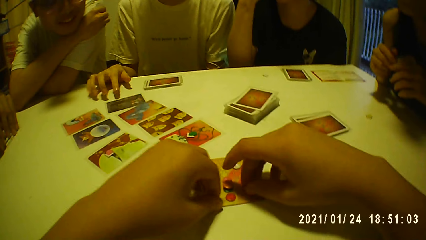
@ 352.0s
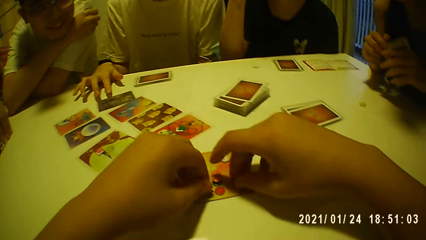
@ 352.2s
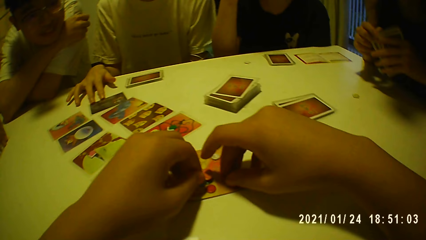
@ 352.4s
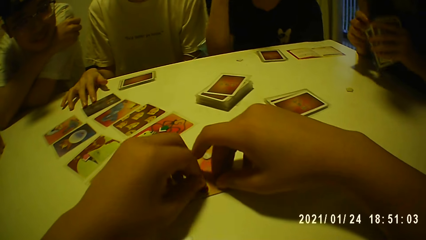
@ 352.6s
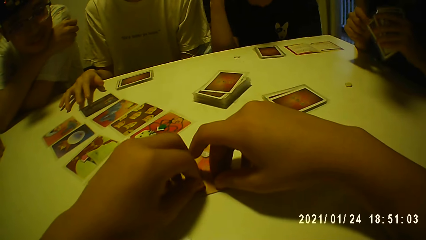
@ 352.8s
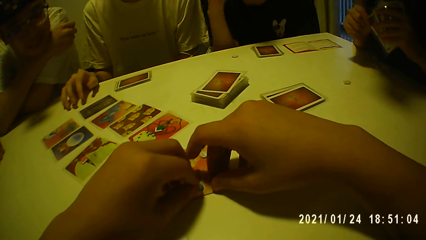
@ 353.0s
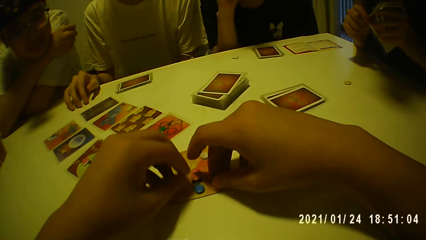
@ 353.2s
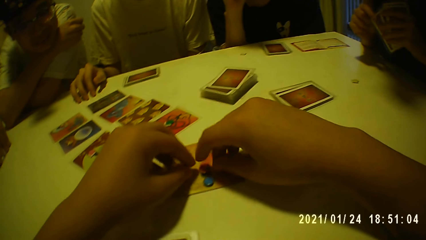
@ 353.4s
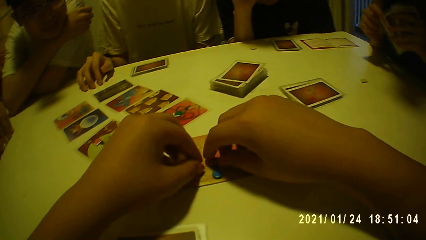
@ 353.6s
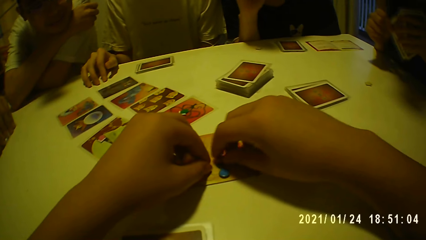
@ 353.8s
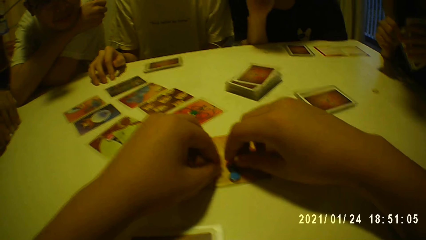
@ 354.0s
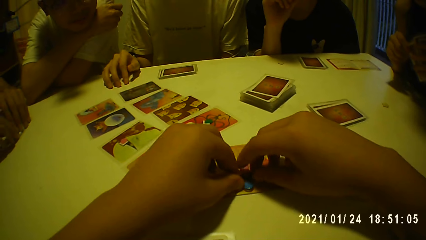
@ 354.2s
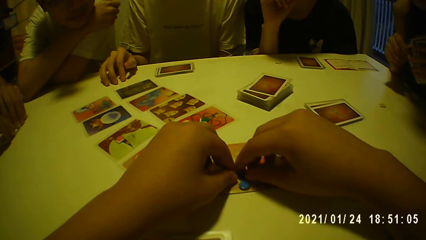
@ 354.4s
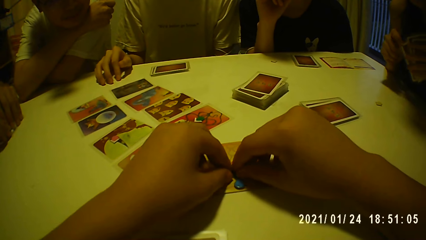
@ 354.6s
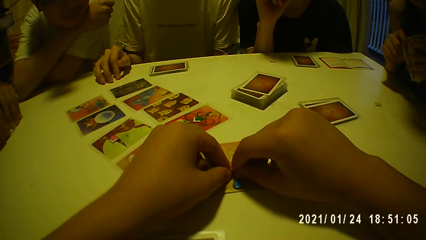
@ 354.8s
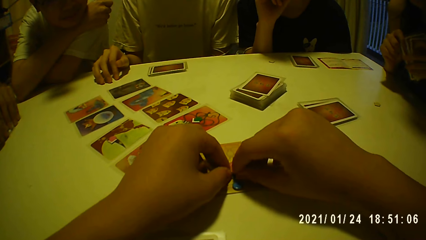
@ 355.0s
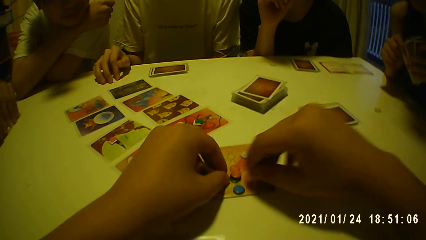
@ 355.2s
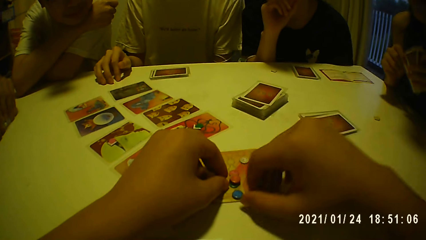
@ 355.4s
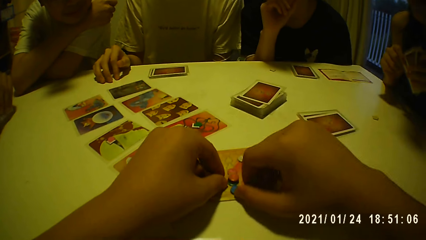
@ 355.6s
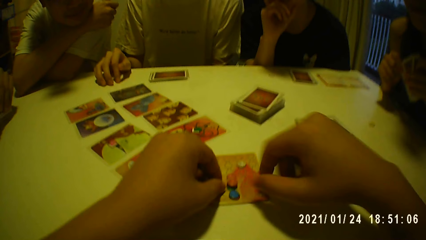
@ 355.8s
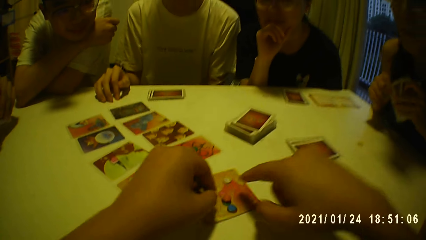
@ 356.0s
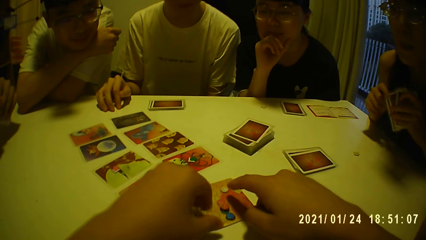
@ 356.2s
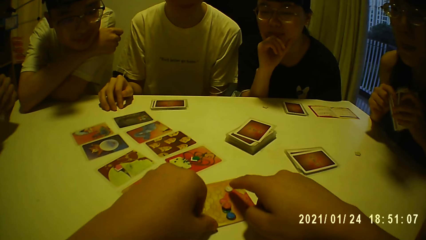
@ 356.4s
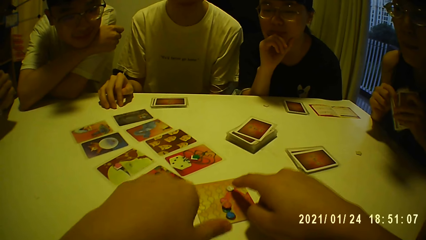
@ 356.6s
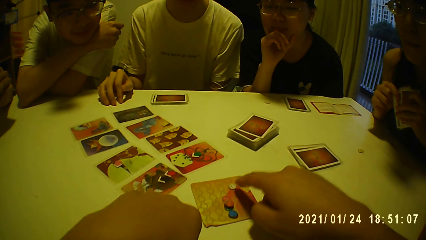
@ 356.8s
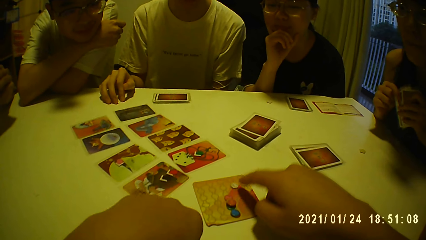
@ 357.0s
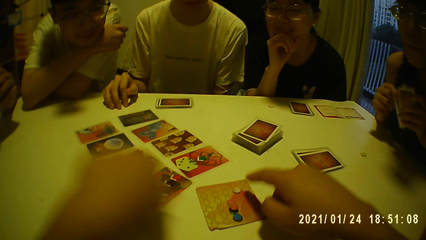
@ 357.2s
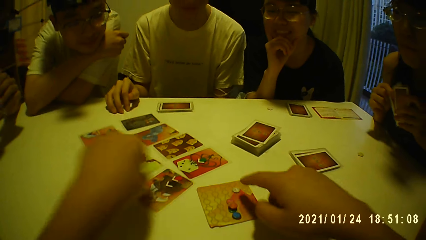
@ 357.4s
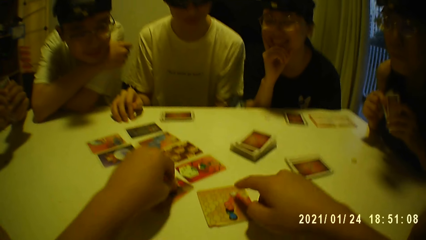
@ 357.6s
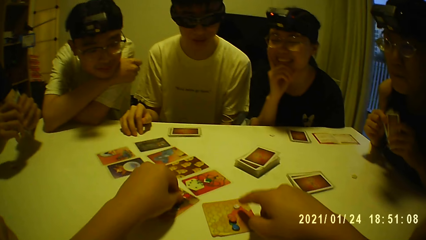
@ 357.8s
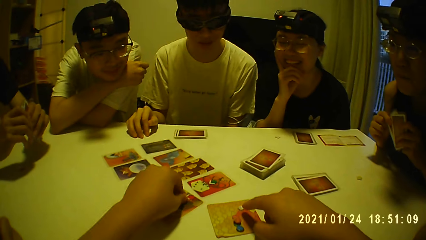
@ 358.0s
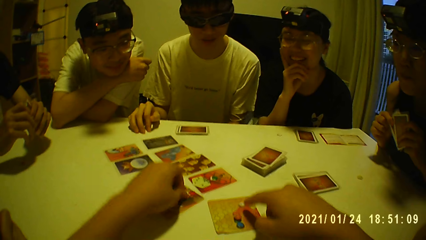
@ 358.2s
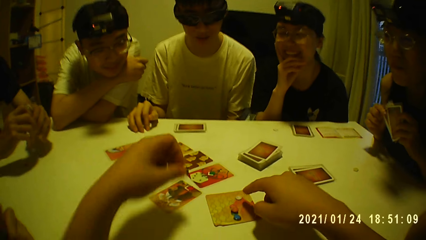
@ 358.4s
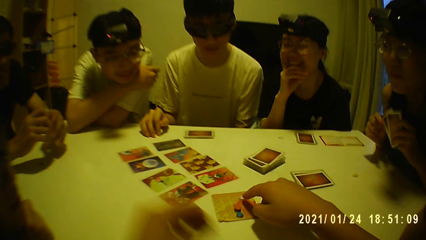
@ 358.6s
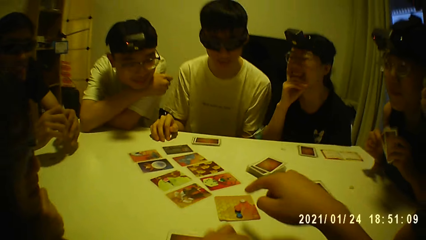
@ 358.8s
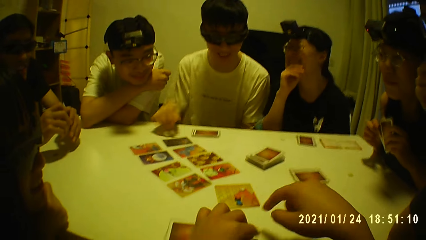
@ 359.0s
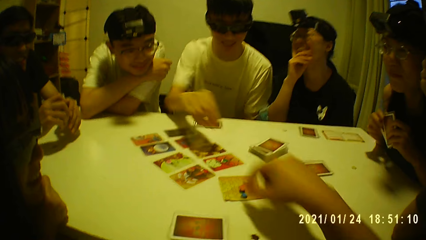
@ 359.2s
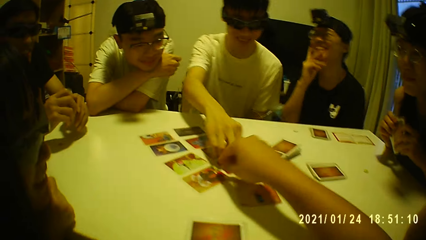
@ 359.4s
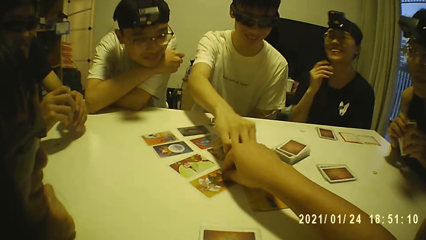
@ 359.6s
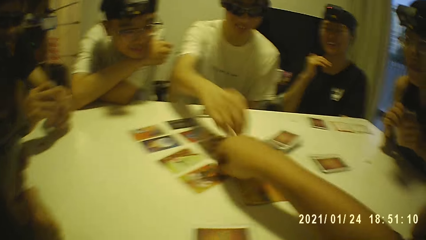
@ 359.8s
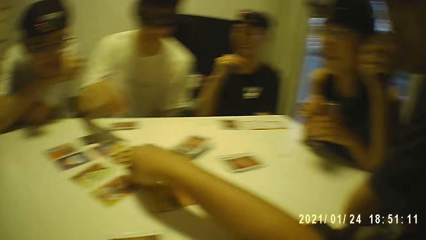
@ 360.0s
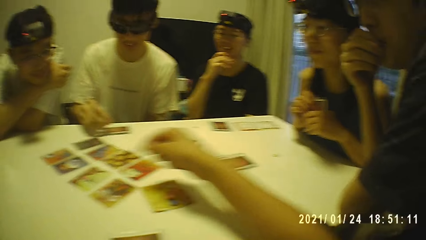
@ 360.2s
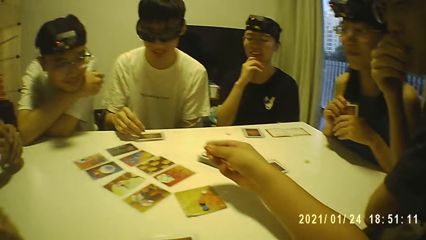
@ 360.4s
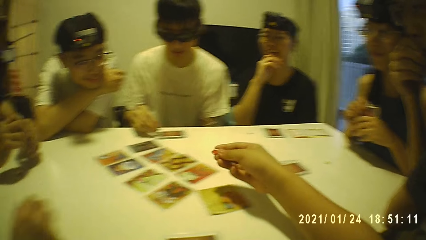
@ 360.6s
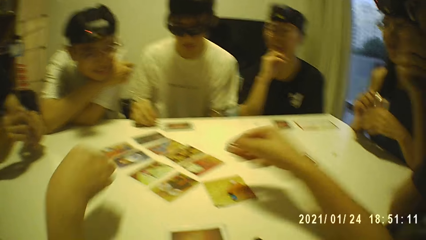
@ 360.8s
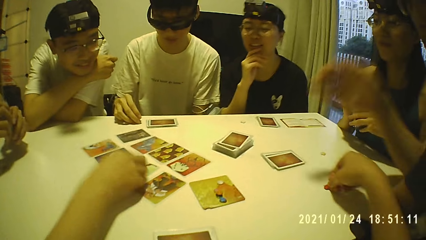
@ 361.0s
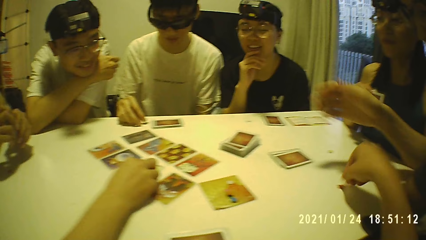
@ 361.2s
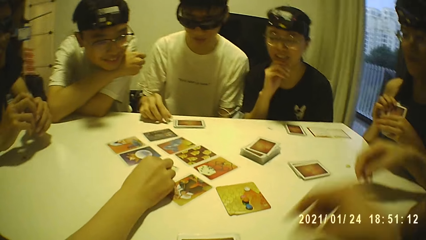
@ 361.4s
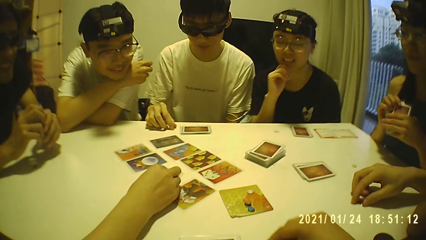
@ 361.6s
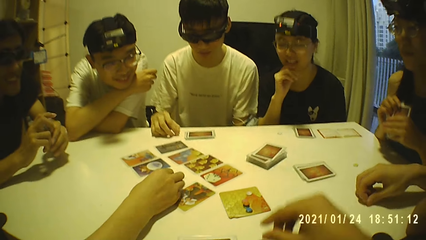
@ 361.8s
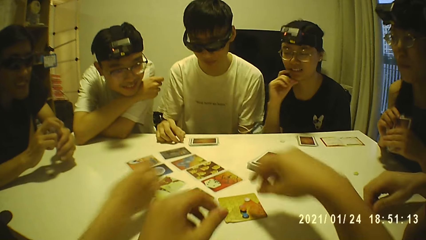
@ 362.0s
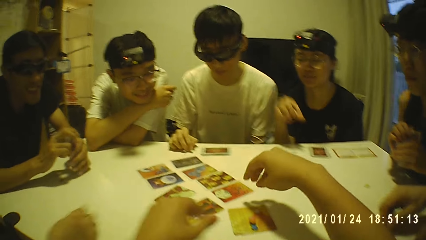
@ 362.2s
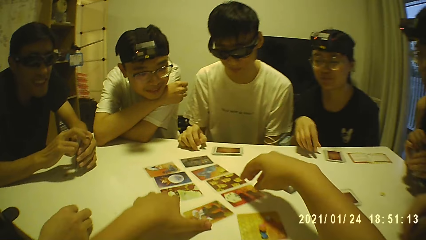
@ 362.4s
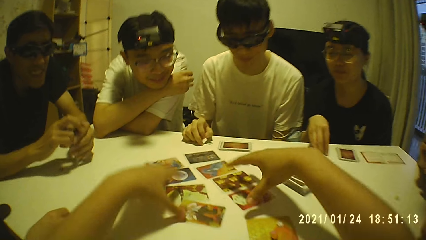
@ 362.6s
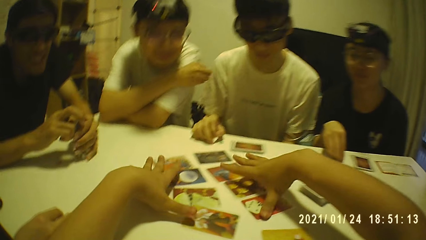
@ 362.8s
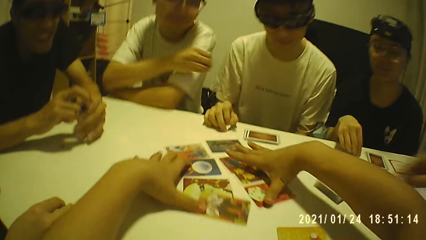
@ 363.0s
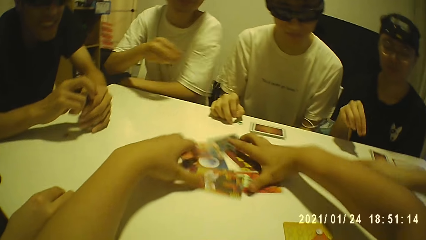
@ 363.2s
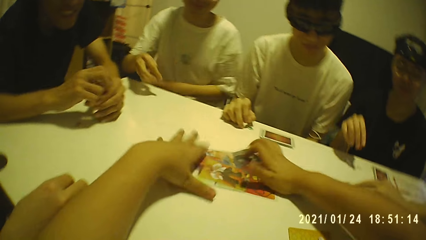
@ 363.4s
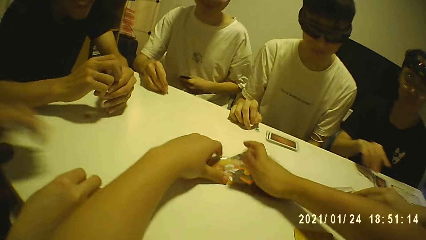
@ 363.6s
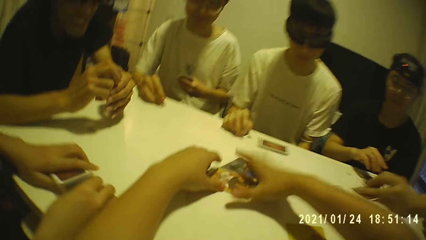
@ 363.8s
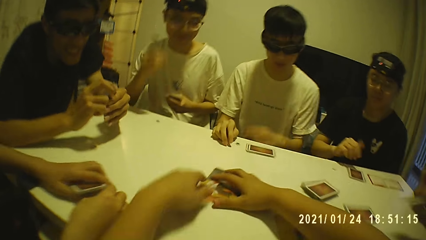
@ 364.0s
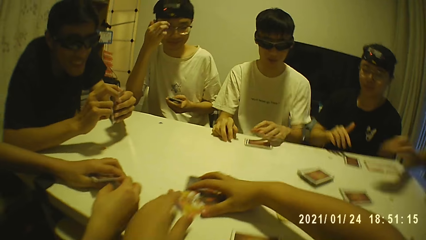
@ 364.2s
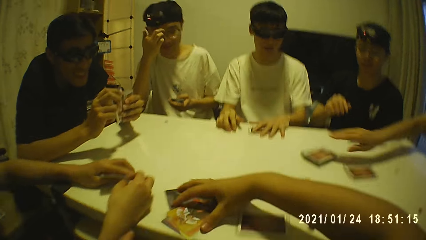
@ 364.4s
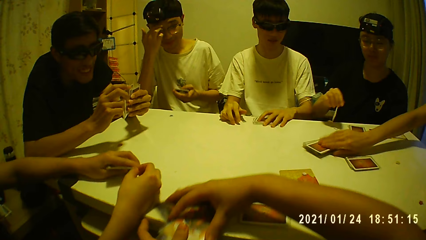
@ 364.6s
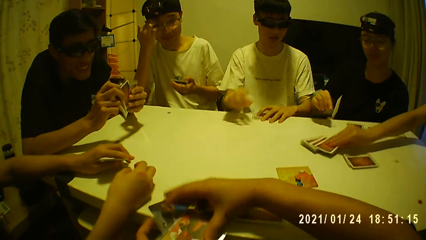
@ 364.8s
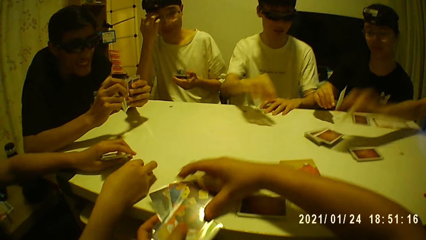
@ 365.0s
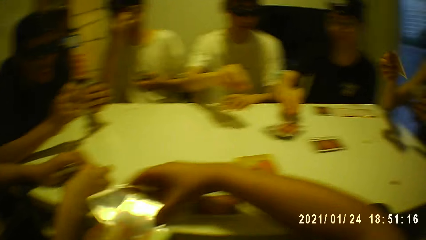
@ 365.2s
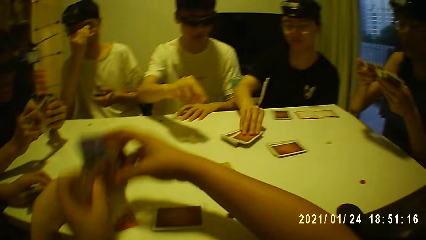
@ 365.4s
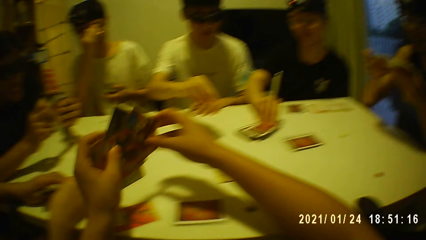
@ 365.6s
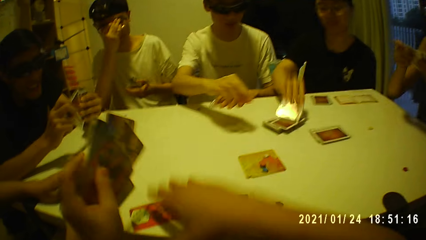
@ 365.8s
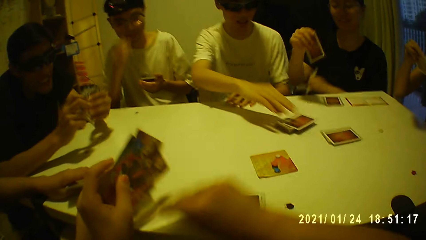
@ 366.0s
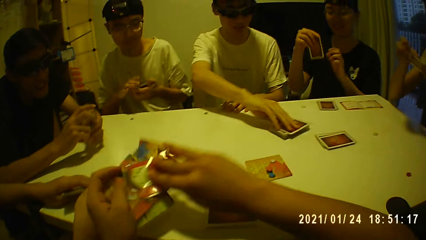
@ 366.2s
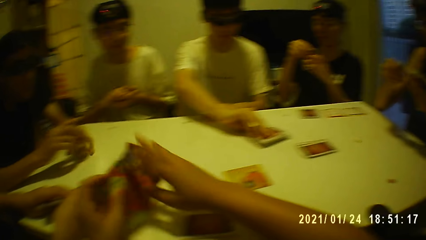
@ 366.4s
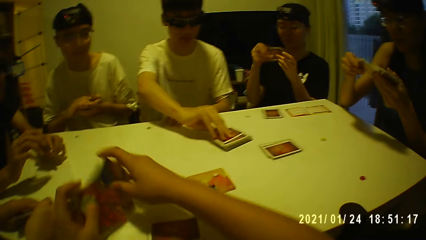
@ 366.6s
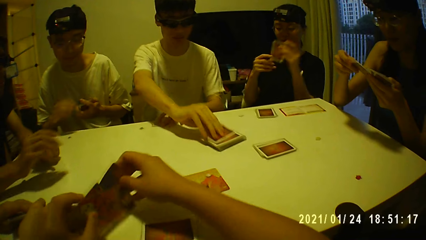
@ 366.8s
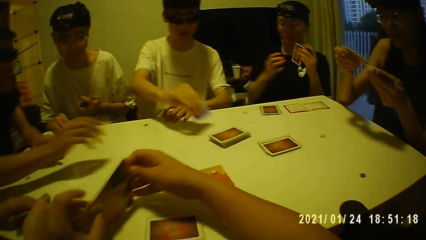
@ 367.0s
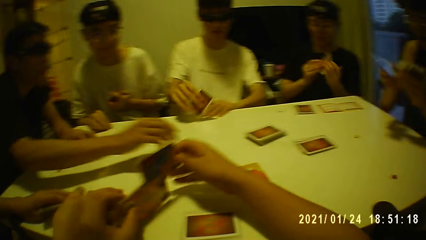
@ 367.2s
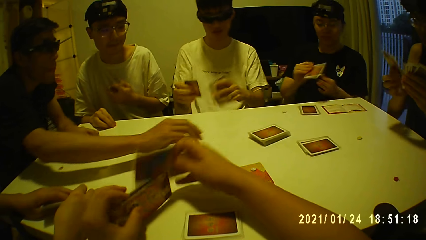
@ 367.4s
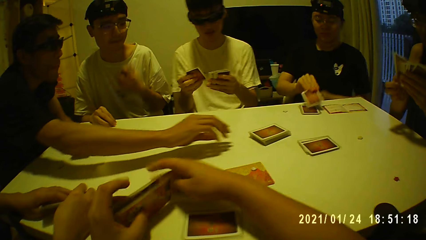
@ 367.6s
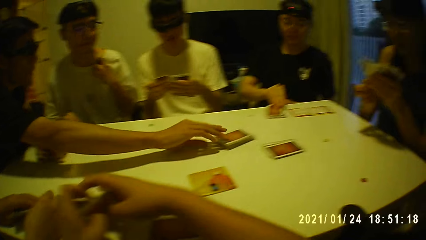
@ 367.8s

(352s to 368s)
A woman holds some cards with her hands. A man touches the card on the table with his right hand. The camera wearer places the token on the token on the card with his left hand. He moves the tokens on the card with his right hand. He arranges something on the table. Another man picks the cards from the table with his hands. The camera wearer points his right hand to the token on the card. He picks the token from the card with his left hand. He places the token on the table with his left hand. The first man picks the token from the card with his right hand. The camera wearer picks the token from the card with his right hand. The first man places the token on the table with his right hand. Another woman picks the token from the card with her right hand. The camera wearer places the token on the table with his right hand. A third man picks the token from the table with his right hand. The camera wearer touches the token on the table with his right hand. A third woman touches the token on the table with her right hand. The camera wearer gathers the cards on the table with his hands. A fourth man places the token on the table with his right hand. The second woman holds some cards with her left hand. The first man touches the cards on the table with his right hand. A person touches his face. The first woman picks a card from the table with her right hand. The camera wearer picks the cards from the table with his hands. The first woman shuffles the cards in her hands. The third woman picks a card from the table with her right hand. The camera wearer holds the cards with his left hand, picks the cards from the table with his right hand, and holds the cards with his hands. The first man picks a card from the table with his left hand. The third woman holds the card with her hands. The camera wearer arranges the cards on the table with his hands. The second man holds the cards with his left hand. The fourth man touches the cards in his left hand with his right hand. The third woman holds the card with her right hand.
